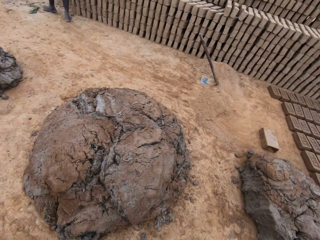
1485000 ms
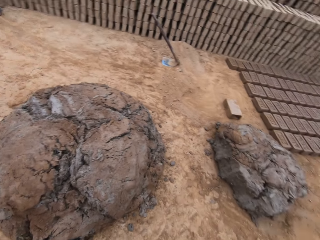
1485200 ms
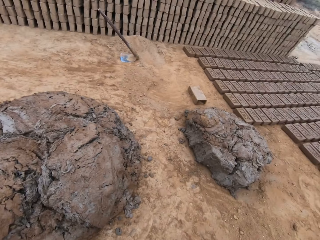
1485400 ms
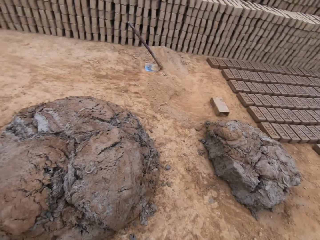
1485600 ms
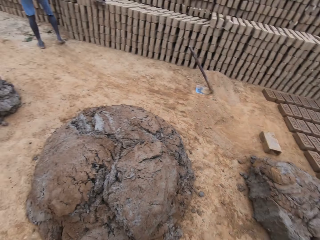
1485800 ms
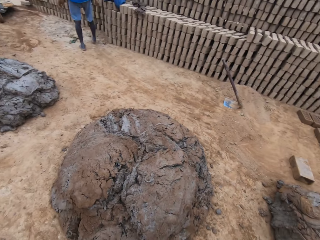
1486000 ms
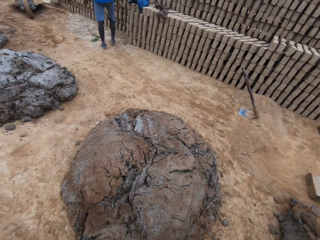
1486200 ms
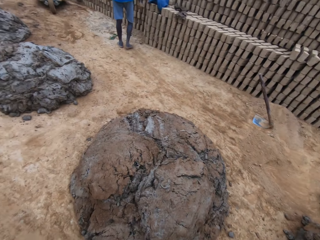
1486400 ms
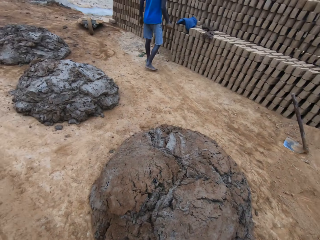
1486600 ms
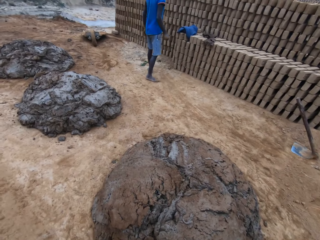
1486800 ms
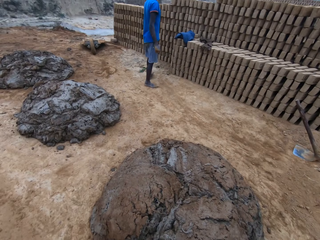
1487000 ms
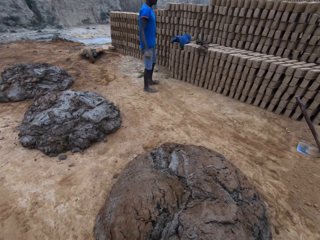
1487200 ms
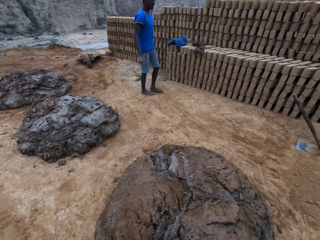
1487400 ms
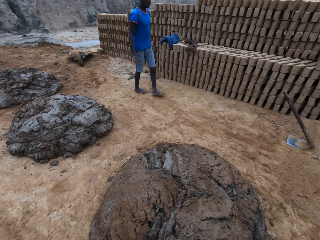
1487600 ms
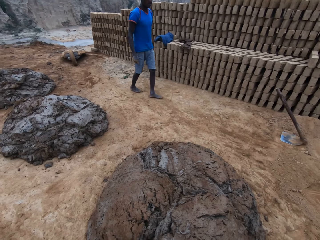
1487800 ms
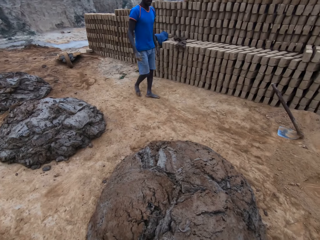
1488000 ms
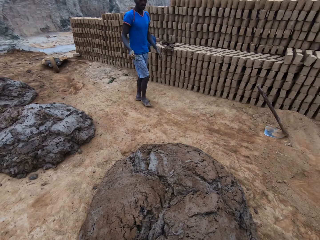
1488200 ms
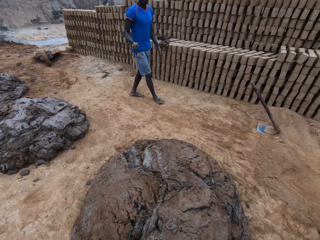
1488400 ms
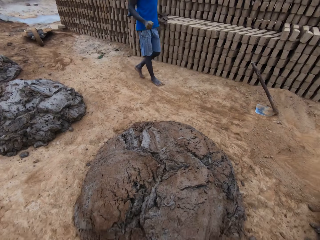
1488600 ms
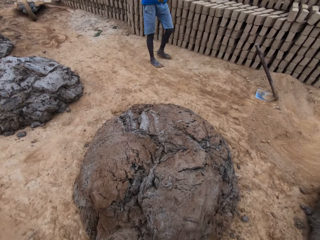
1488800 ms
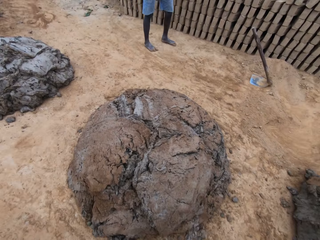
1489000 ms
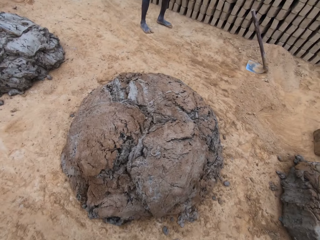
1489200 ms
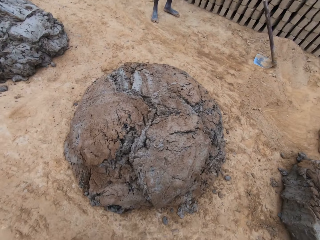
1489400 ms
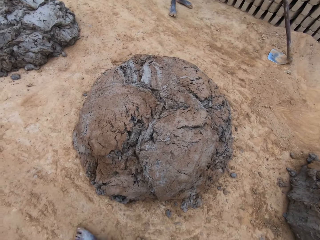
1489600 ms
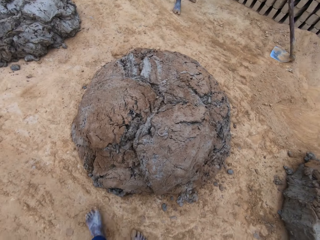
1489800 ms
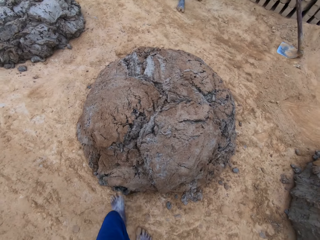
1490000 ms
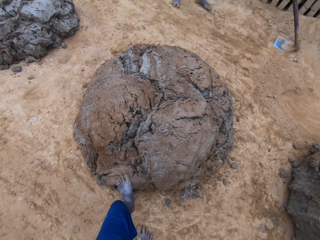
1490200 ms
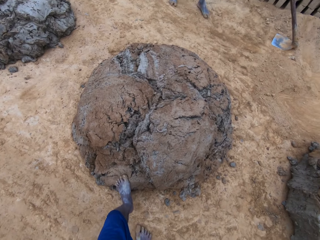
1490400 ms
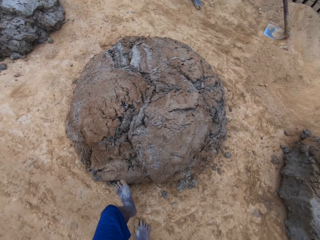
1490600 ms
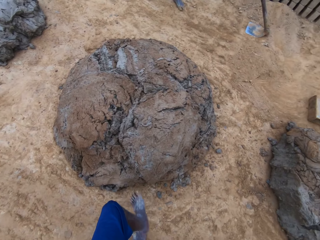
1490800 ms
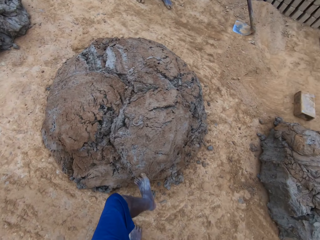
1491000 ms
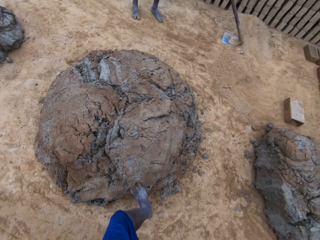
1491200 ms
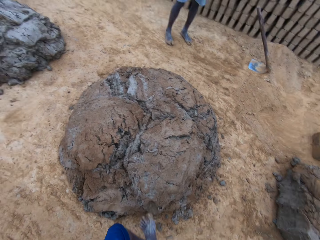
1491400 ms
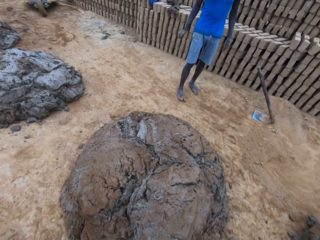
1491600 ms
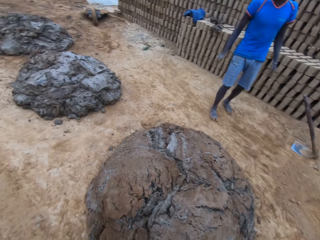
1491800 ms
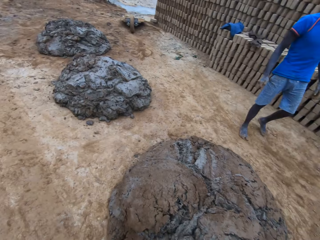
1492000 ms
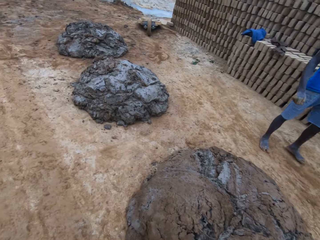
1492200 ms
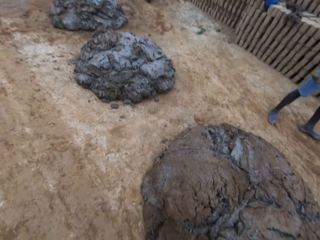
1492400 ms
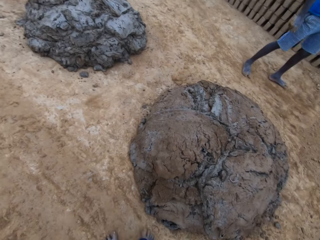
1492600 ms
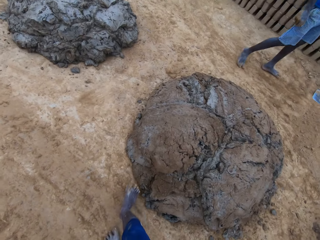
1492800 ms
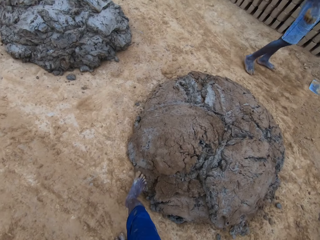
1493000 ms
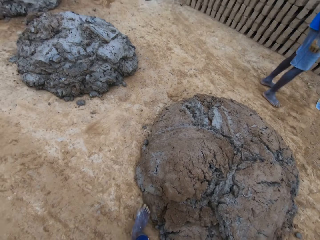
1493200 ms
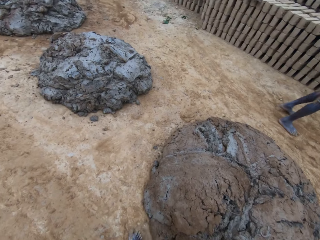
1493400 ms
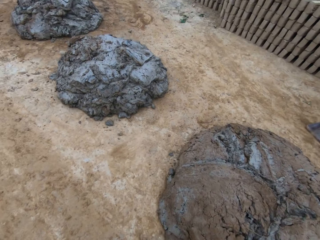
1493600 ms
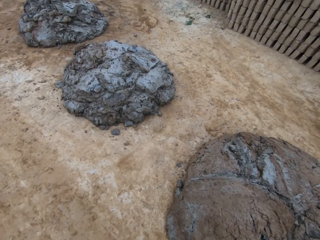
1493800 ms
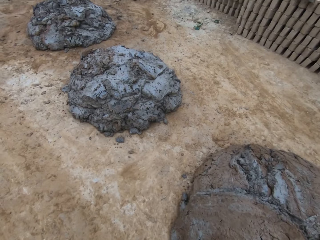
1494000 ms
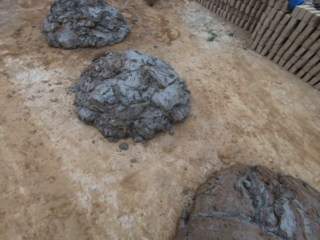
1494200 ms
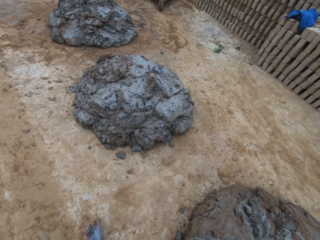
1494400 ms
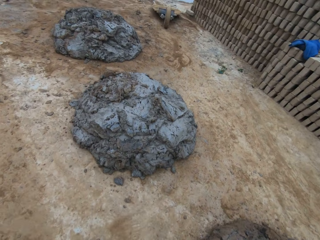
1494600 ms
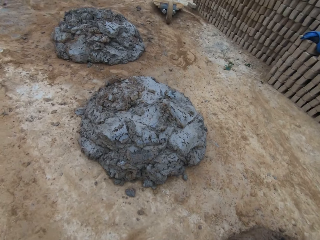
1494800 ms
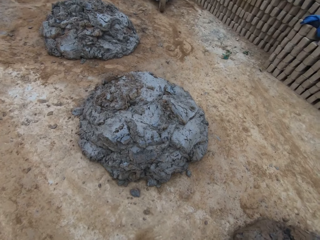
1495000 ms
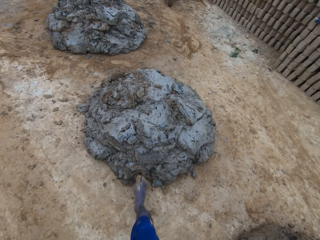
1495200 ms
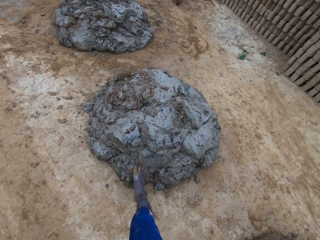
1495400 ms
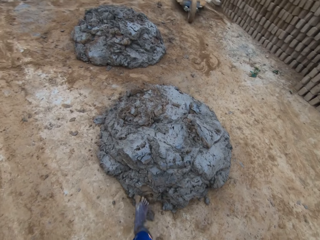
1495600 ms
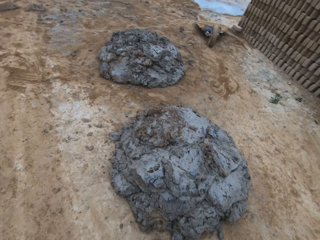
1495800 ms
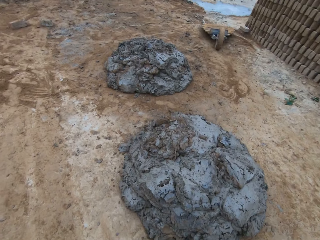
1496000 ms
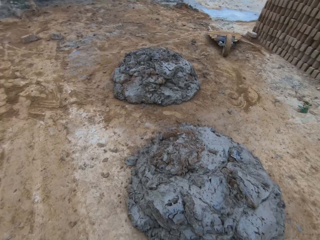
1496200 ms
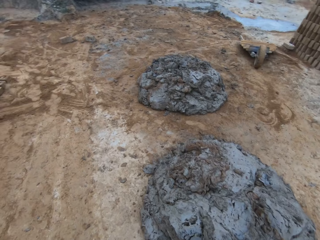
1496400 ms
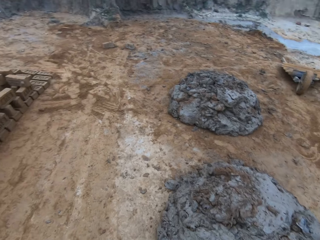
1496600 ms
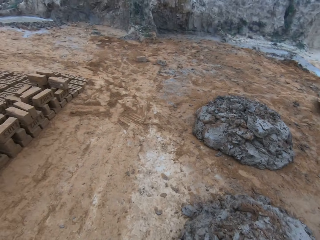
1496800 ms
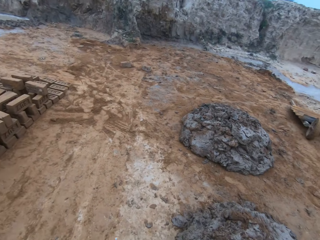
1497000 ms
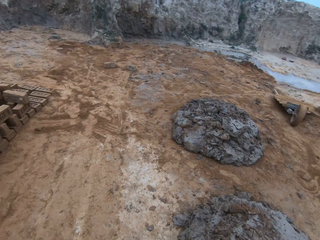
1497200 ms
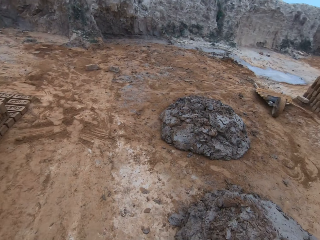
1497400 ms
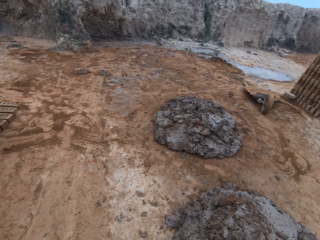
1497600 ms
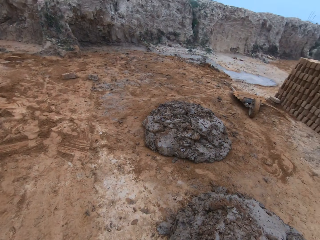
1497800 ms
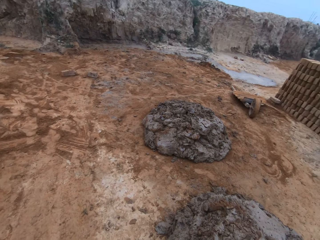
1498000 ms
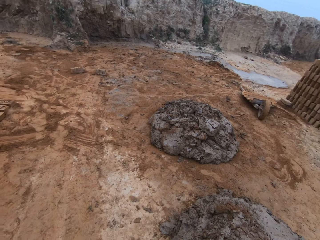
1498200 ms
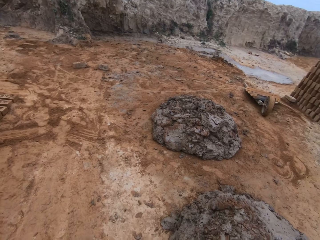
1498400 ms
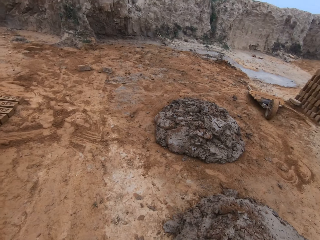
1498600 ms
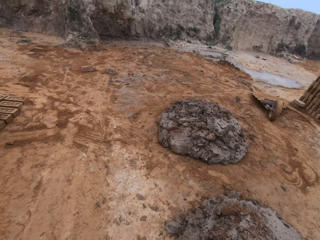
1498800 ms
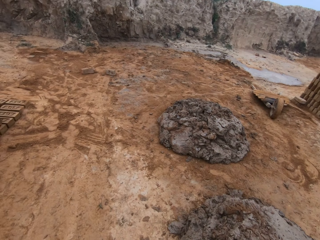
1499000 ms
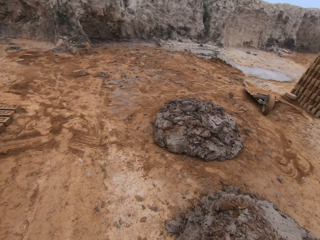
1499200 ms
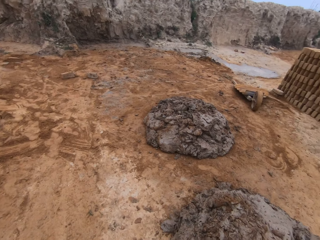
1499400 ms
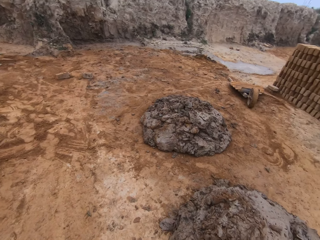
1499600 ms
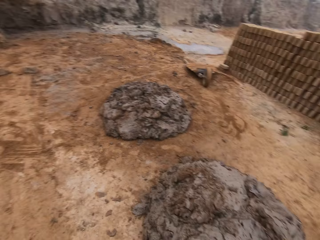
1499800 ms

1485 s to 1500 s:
The camera wearer puts his leg on the large mortar. He walks toward the other large mortar and puts his leg on the large mortar.

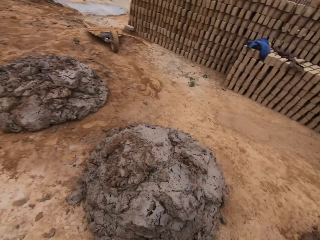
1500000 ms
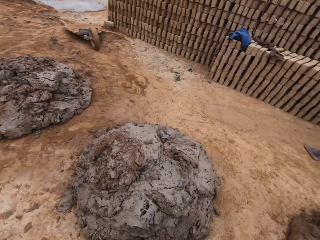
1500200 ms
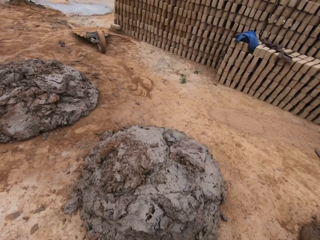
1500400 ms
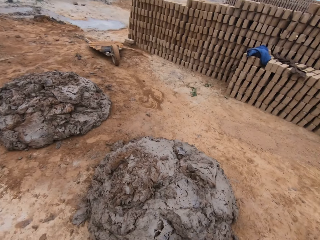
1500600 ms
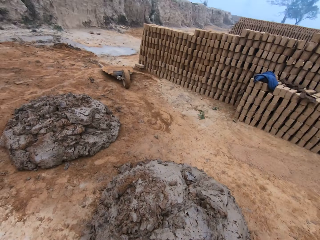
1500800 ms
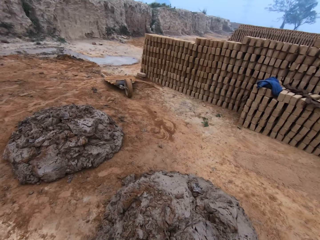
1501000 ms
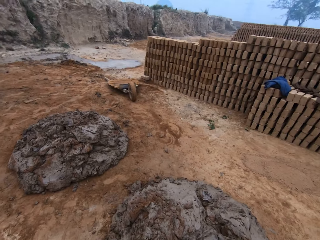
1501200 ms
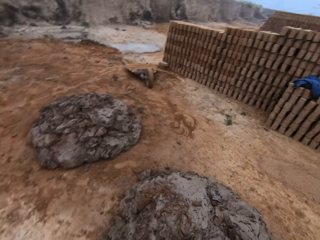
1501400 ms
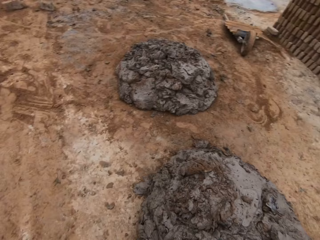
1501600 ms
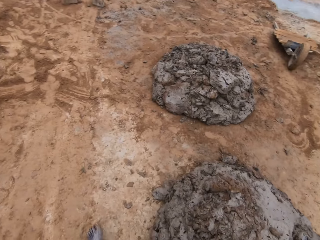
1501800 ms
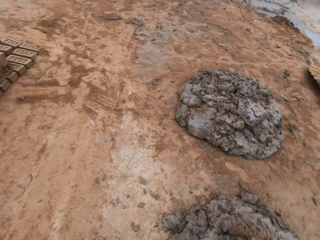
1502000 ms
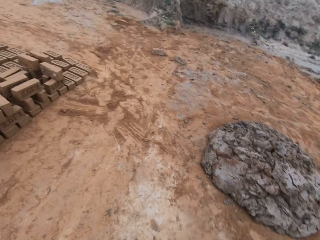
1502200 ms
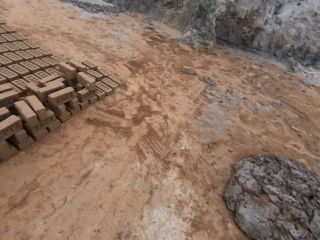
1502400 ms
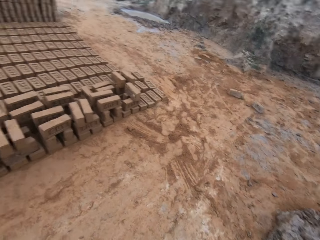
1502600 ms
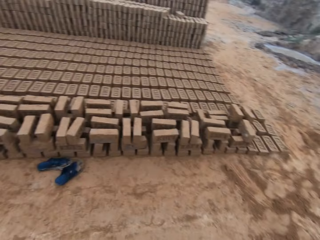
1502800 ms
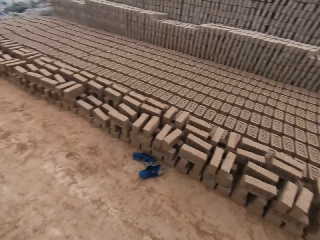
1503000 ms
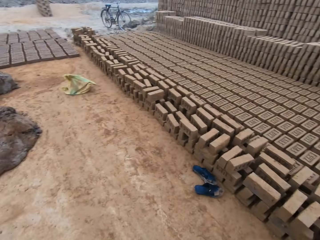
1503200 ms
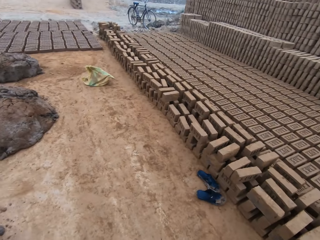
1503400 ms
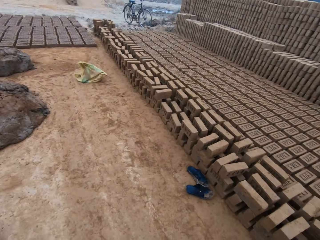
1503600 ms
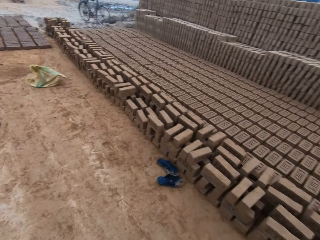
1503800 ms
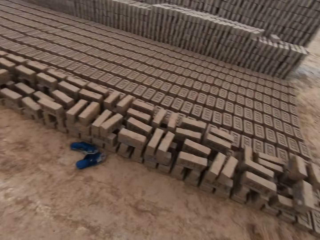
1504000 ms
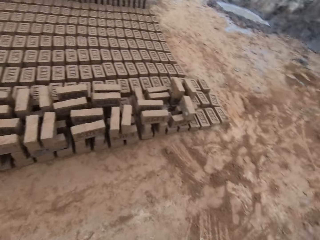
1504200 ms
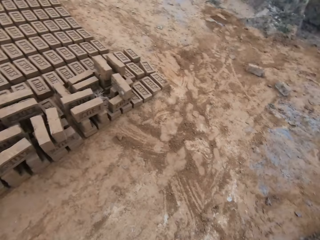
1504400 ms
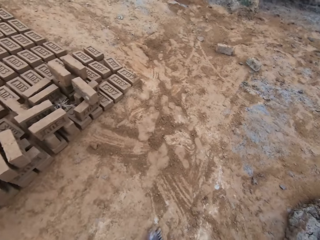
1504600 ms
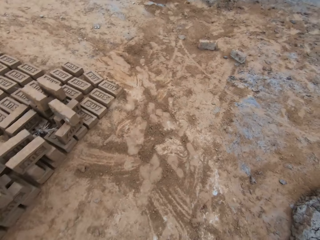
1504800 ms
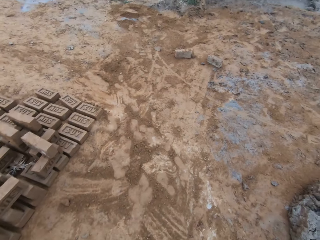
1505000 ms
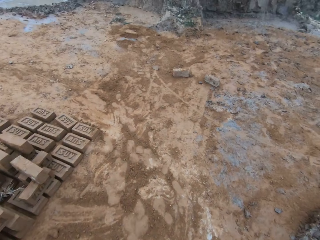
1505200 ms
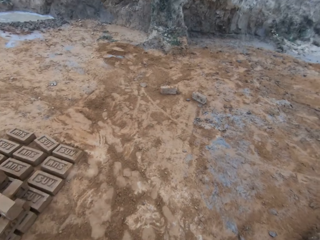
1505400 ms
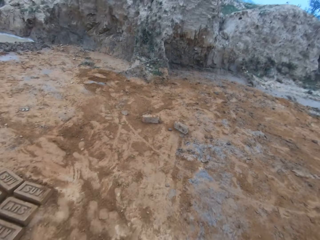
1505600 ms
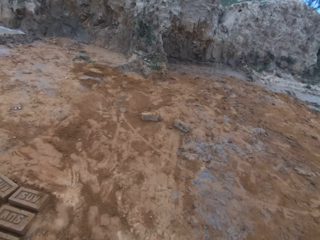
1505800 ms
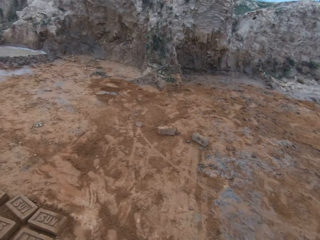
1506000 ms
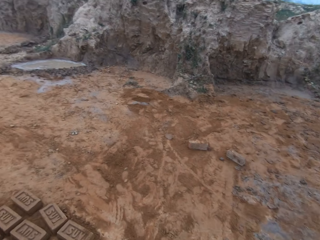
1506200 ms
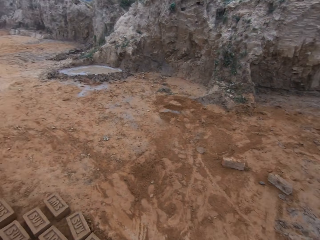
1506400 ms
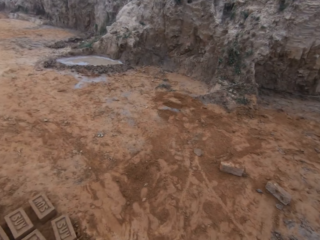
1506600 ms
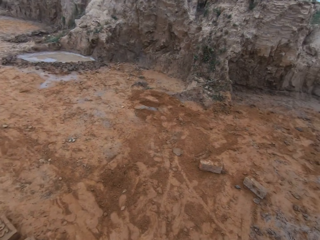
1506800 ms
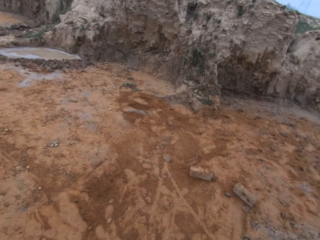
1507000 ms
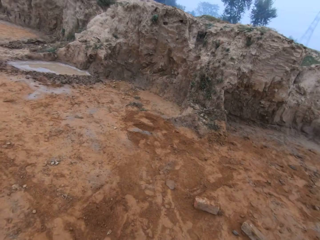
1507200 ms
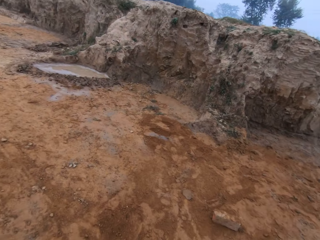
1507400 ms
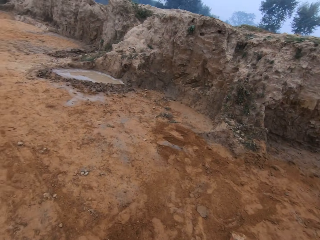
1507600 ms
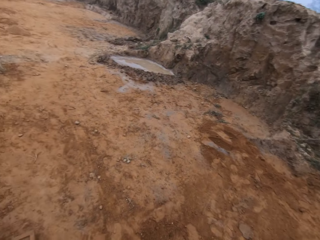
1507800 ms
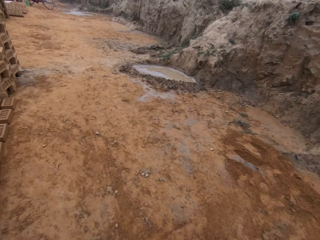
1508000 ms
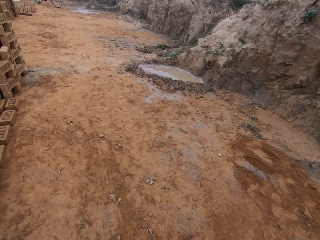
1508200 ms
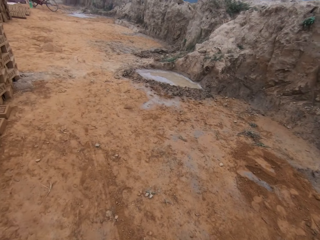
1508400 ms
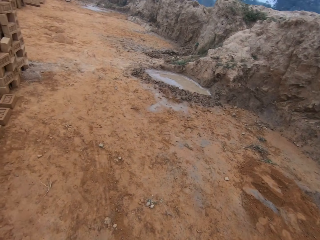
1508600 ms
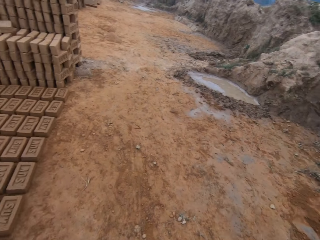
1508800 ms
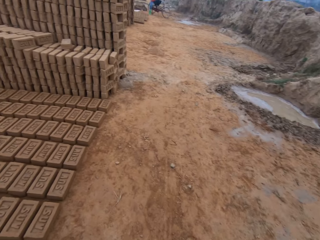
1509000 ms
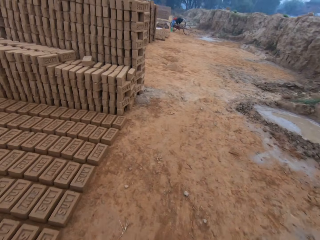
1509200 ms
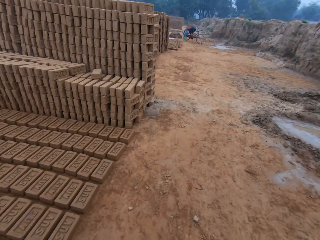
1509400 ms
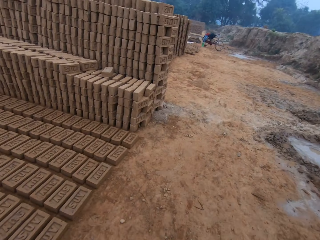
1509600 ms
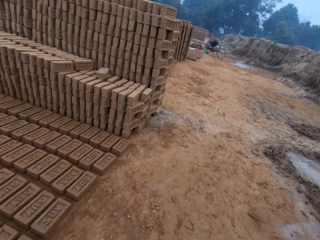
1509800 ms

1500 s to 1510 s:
The camera wearer looks around the brick site. They walk around the brick site.
